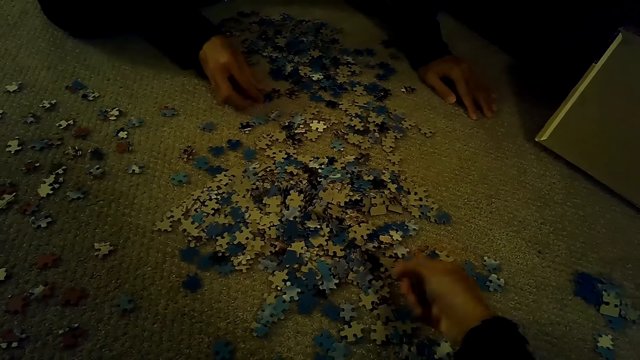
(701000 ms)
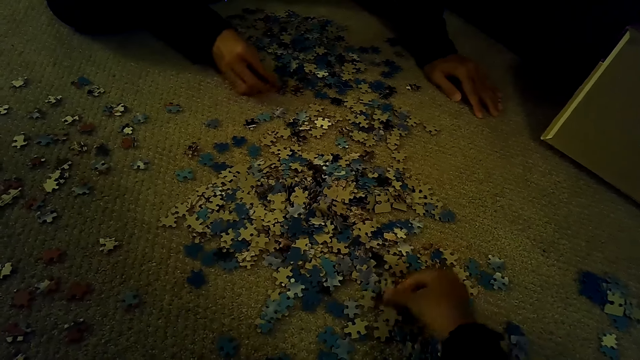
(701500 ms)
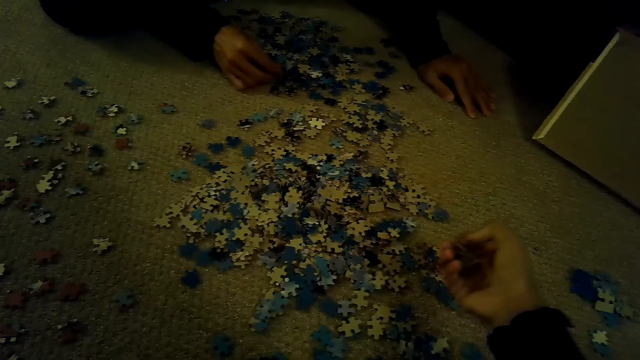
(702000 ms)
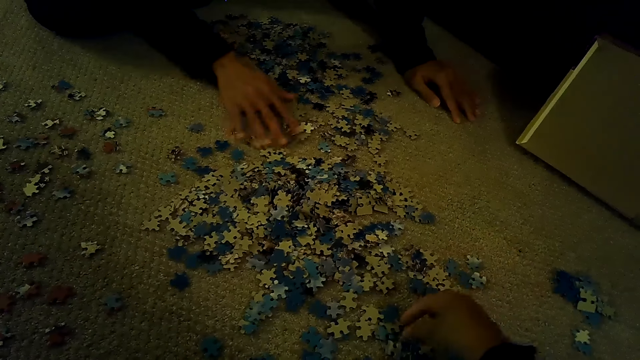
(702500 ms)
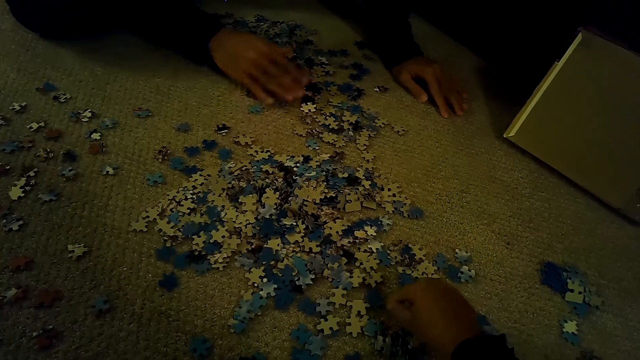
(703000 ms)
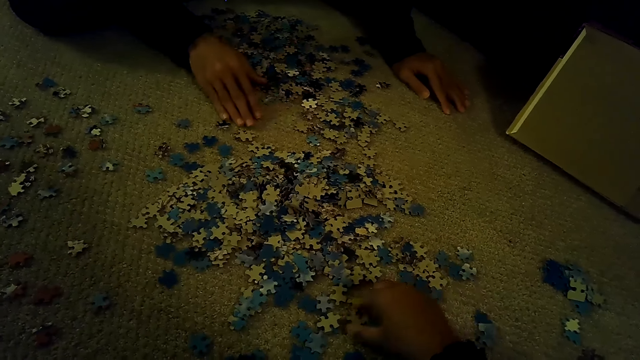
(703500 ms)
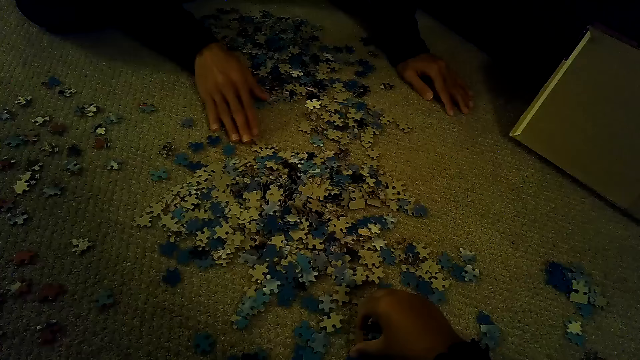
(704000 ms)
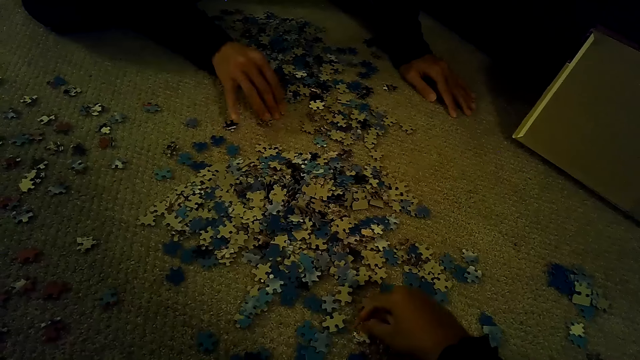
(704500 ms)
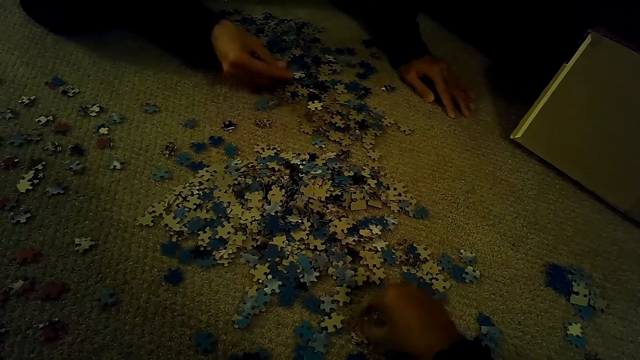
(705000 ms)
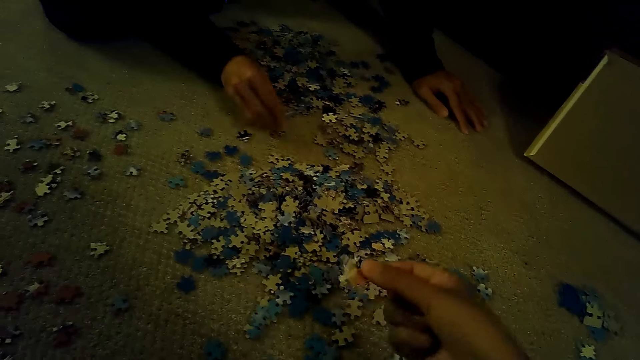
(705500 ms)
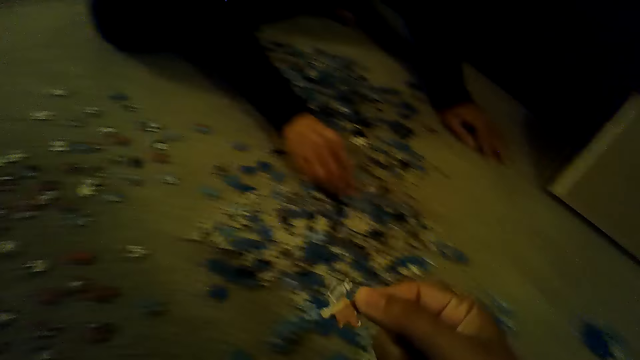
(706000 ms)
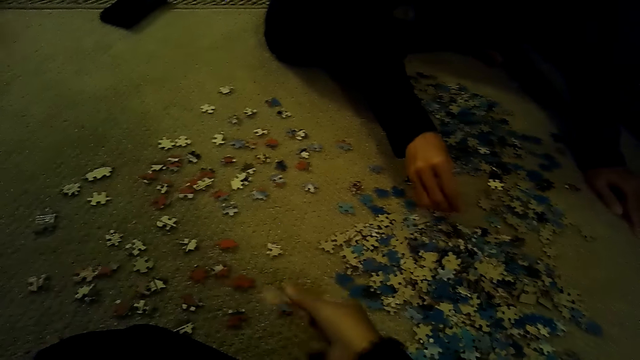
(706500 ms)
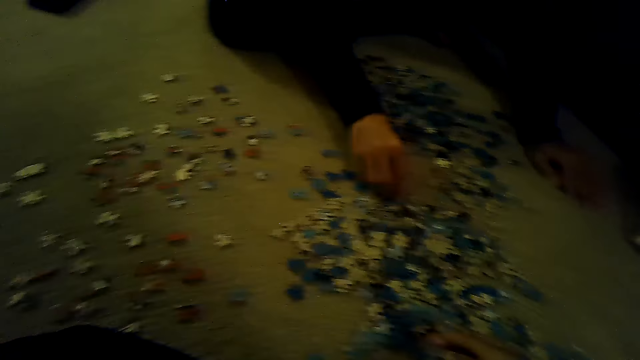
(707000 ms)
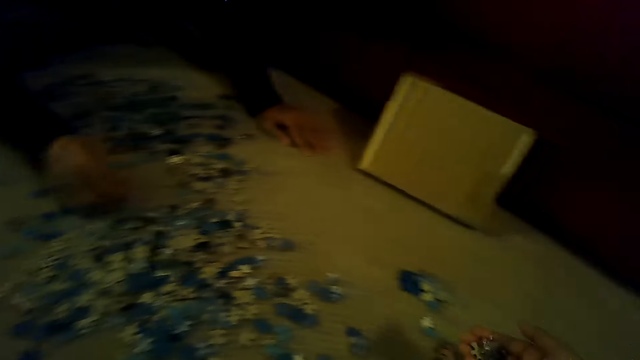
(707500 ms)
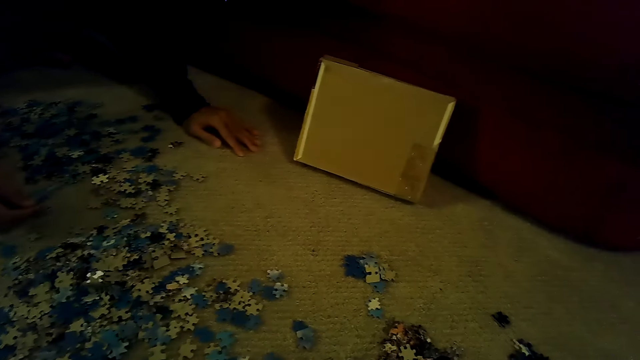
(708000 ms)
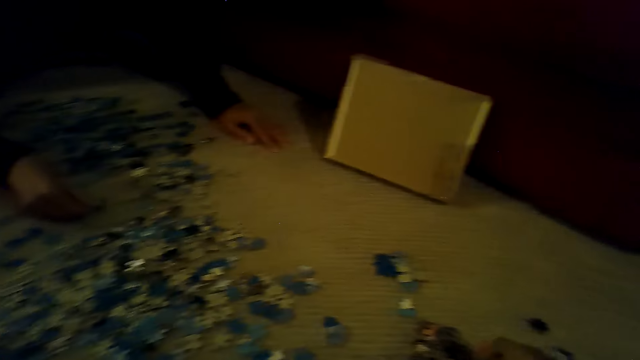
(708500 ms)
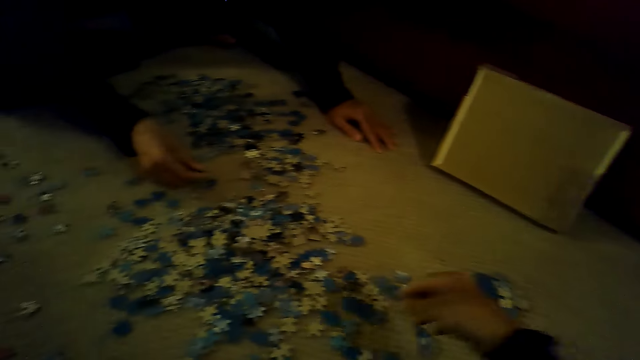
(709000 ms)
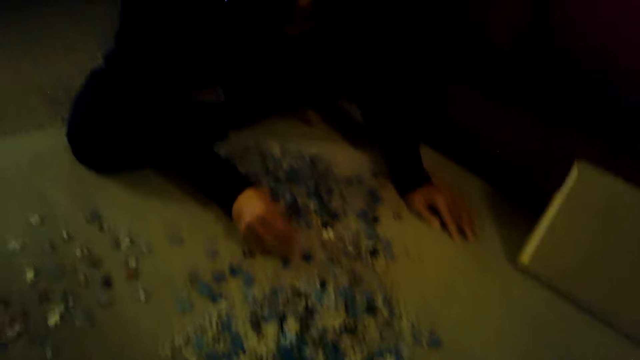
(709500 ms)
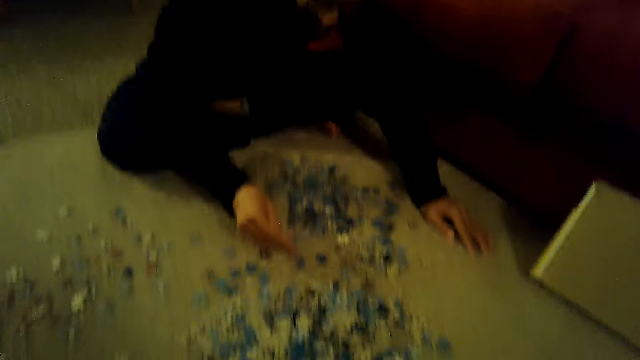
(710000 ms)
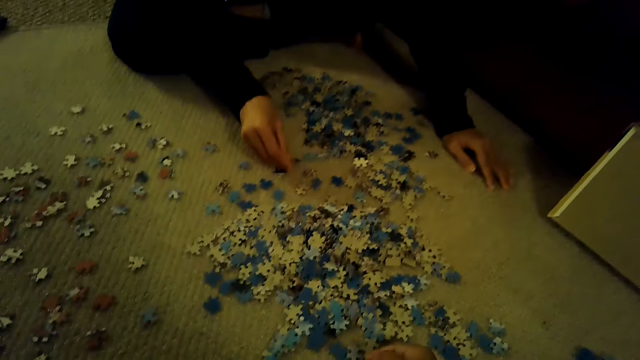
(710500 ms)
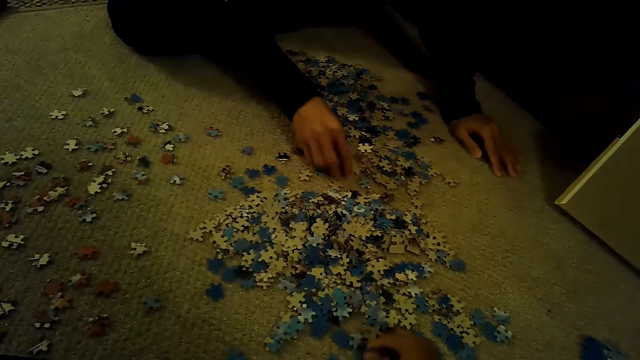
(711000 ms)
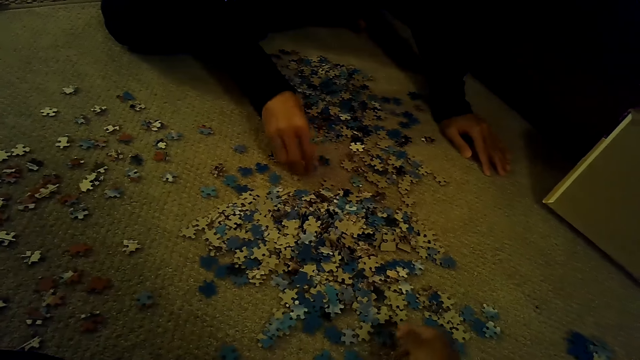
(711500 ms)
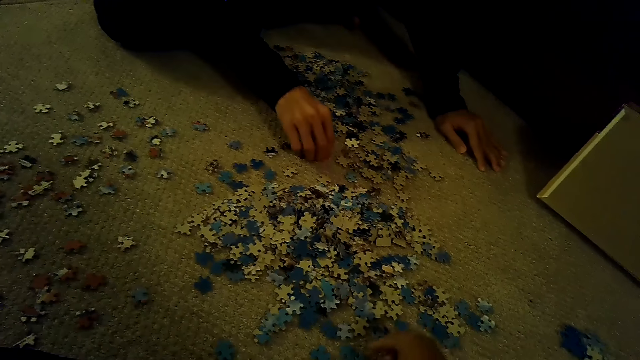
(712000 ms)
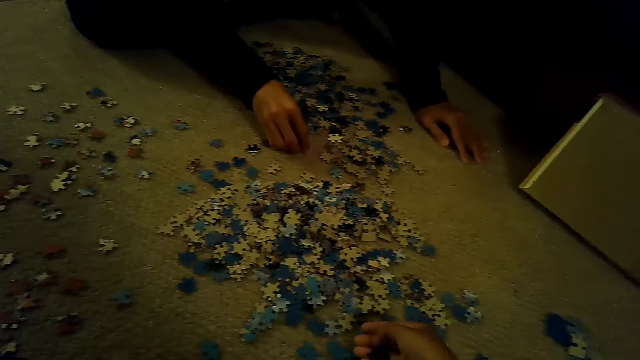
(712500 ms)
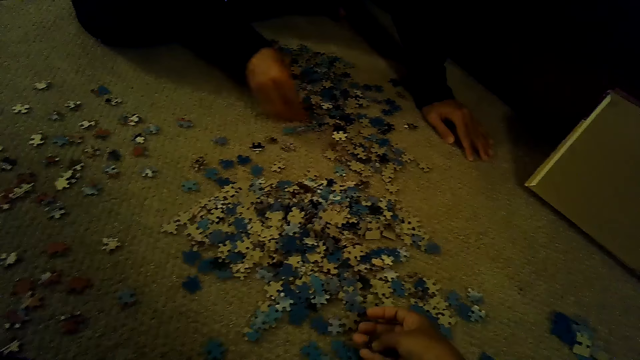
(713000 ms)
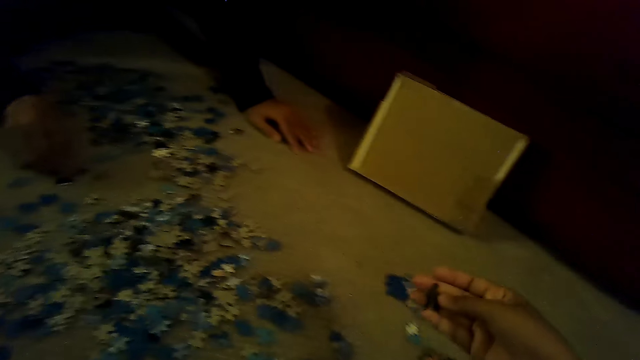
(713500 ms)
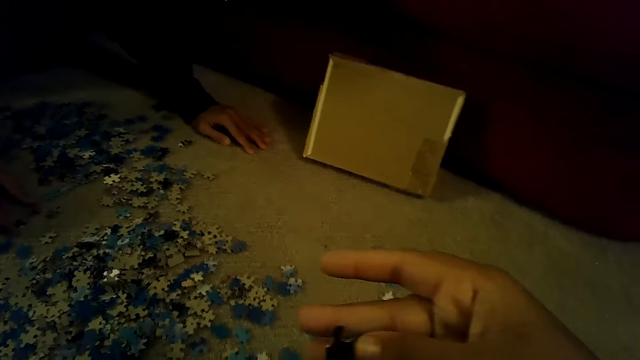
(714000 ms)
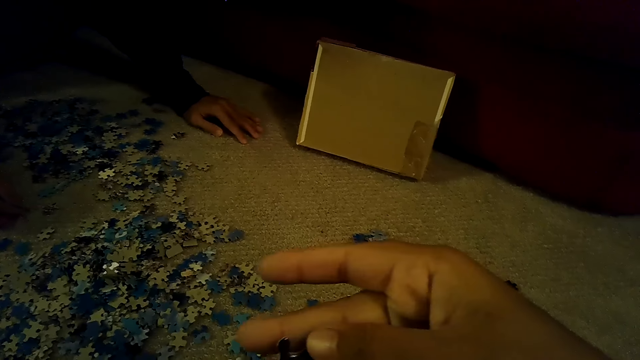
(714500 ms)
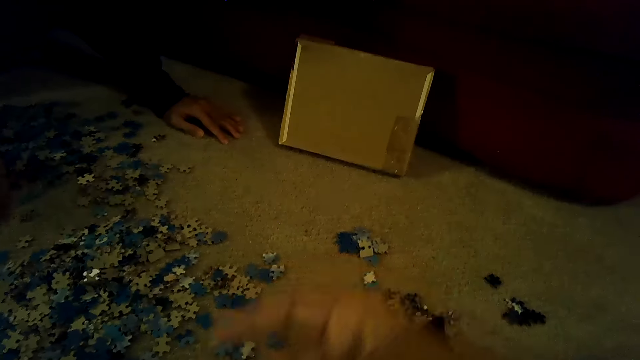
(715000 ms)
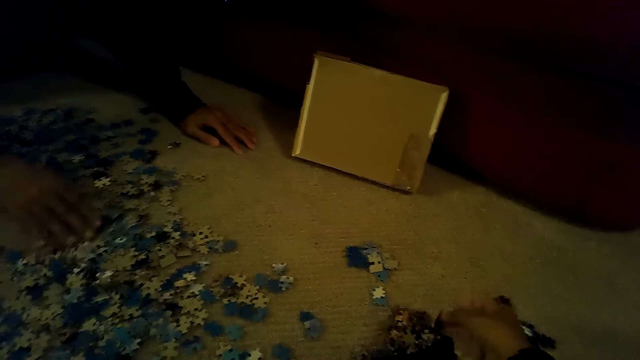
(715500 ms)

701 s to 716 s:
The camera wearer plays a jigsaw puzzle game. A man plays the jigsaw puzzle game. The camera wearer stares at the man. They stare at the pieces of the jigsaw puzzle. They sort the pieces of the jigsaw puzzle.

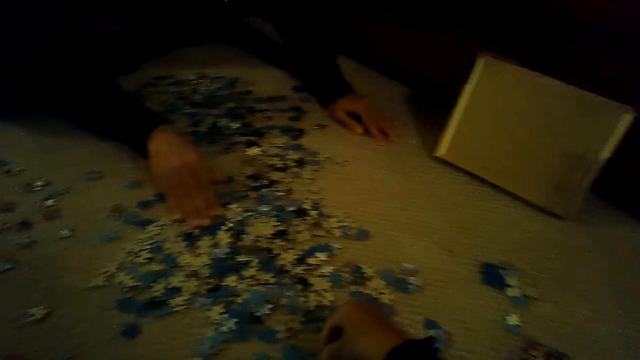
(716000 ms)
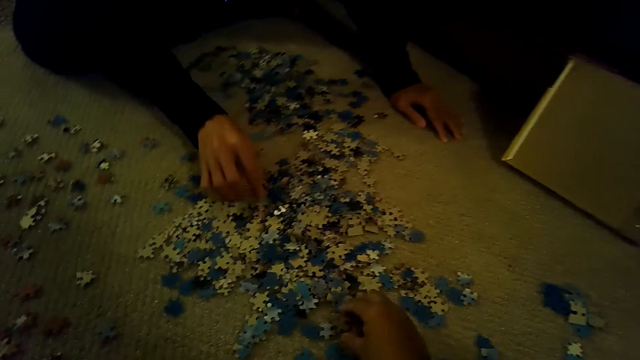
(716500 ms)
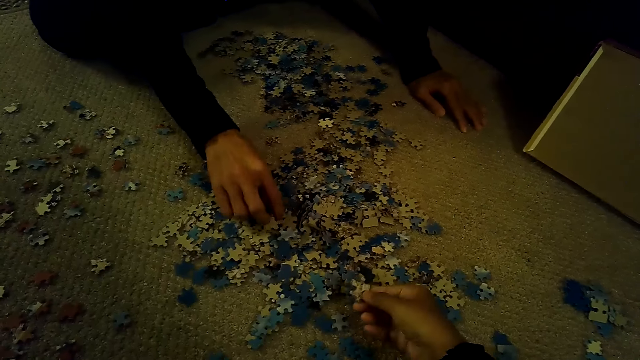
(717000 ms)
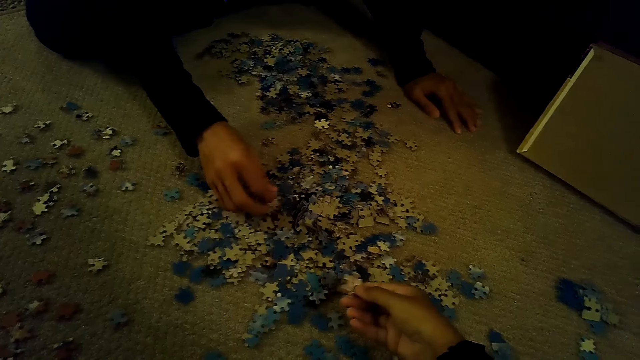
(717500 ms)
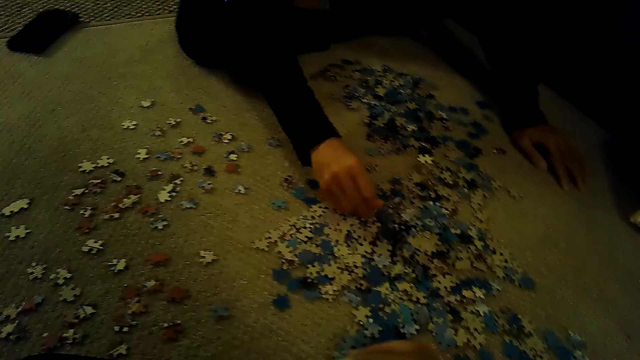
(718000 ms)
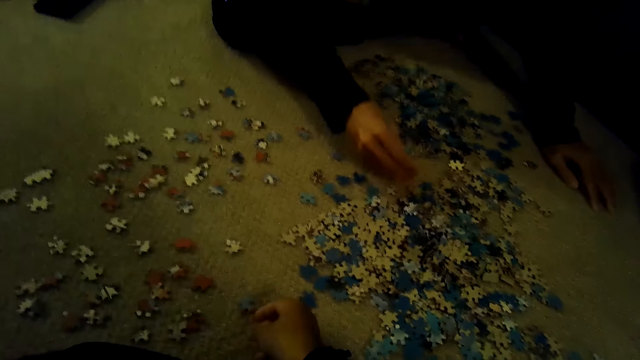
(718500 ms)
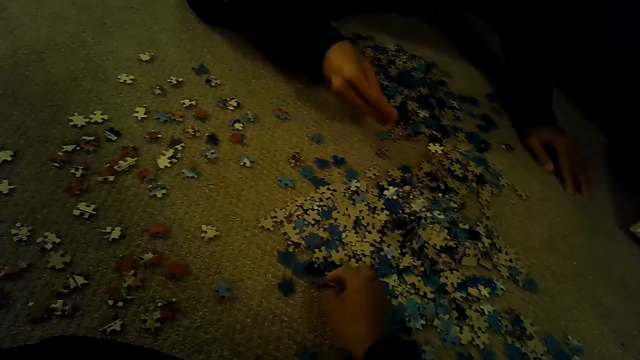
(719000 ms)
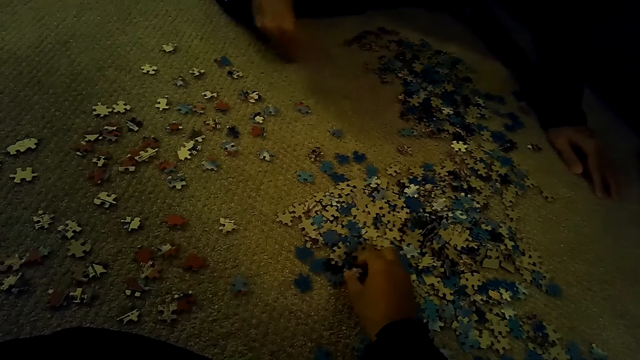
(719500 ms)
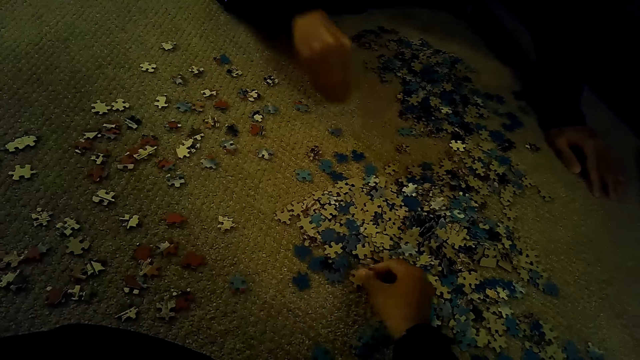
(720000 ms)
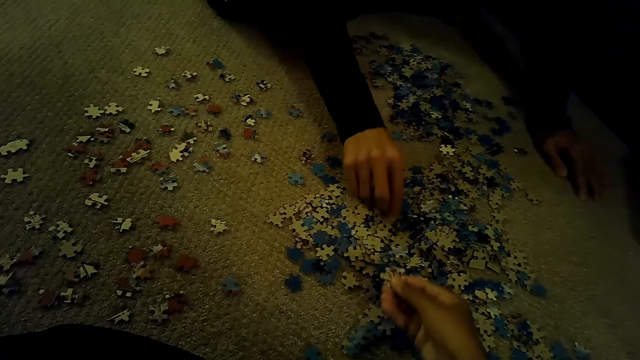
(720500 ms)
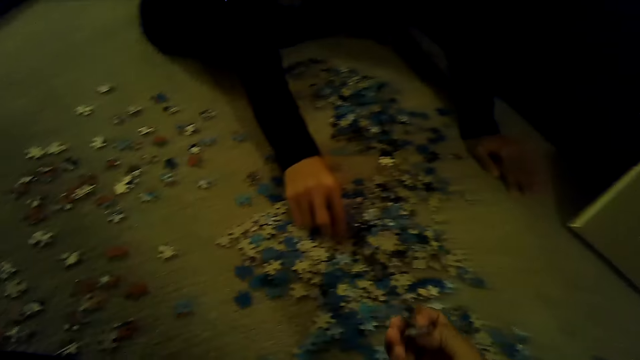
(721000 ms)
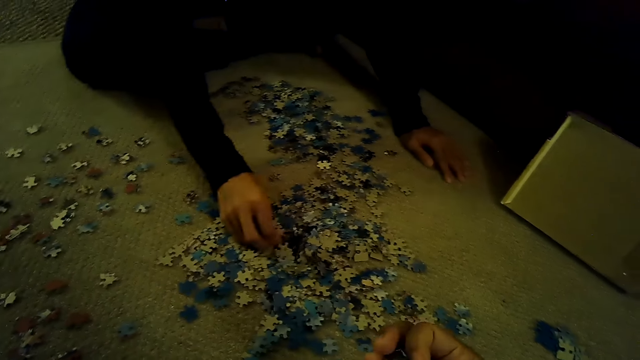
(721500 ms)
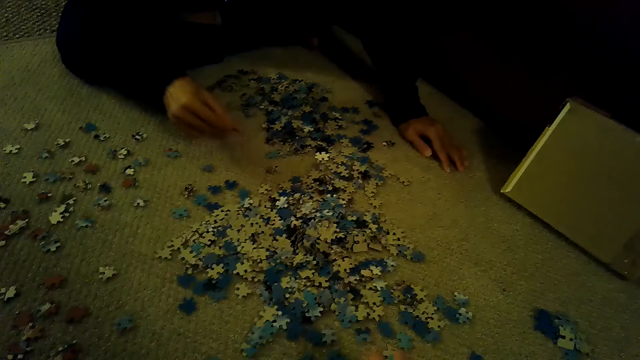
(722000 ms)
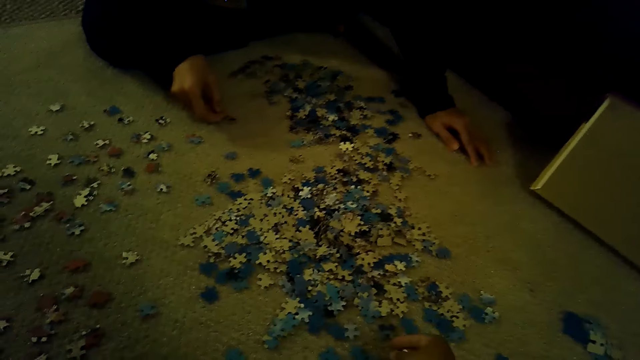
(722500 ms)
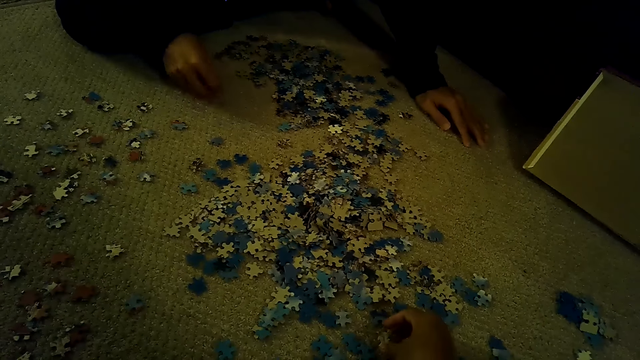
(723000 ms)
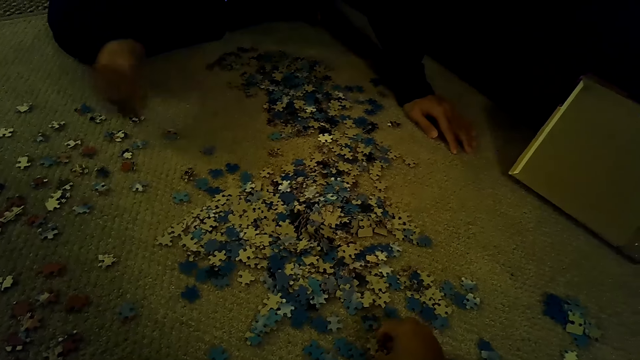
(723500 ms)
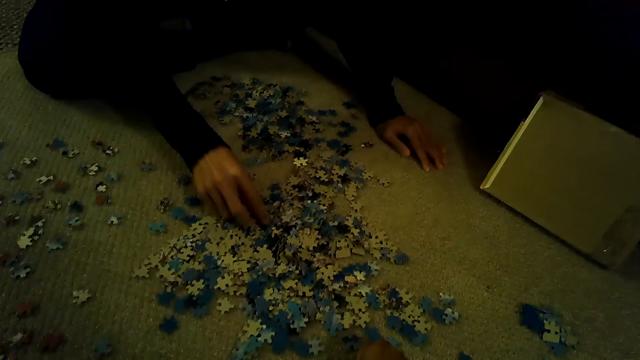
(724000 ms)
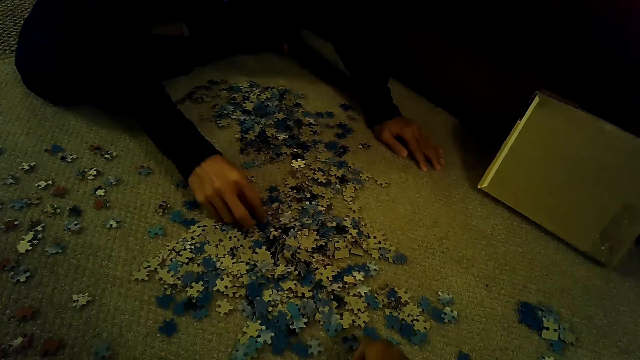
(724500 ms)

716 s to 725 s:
The camera wearer plays a jigsaw puzzle game.
